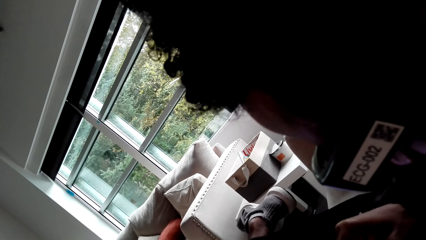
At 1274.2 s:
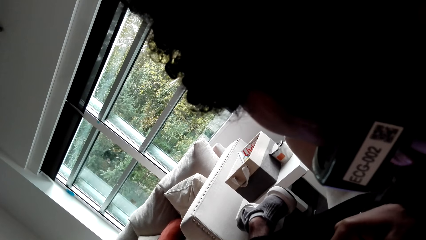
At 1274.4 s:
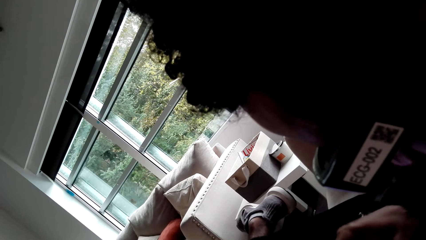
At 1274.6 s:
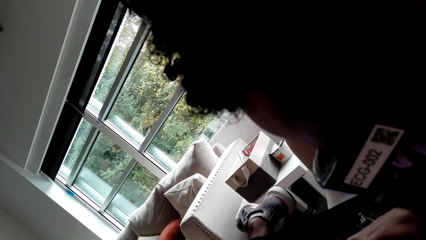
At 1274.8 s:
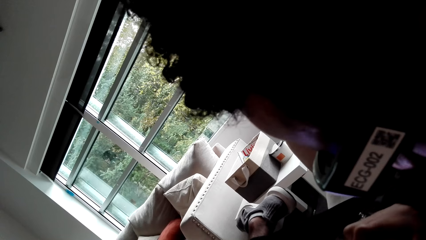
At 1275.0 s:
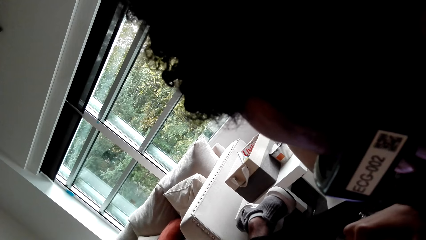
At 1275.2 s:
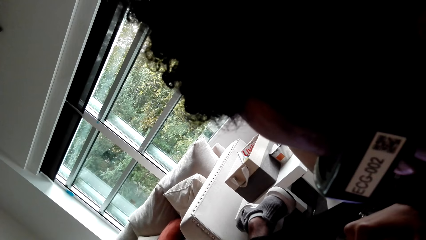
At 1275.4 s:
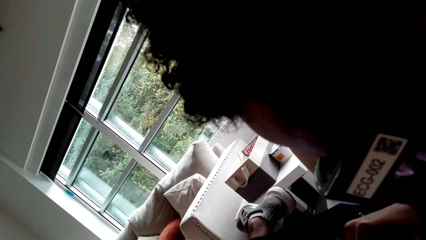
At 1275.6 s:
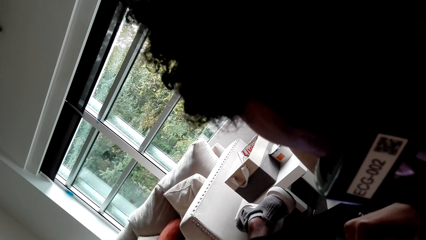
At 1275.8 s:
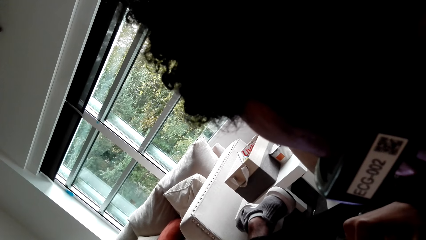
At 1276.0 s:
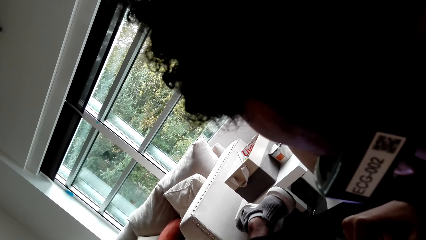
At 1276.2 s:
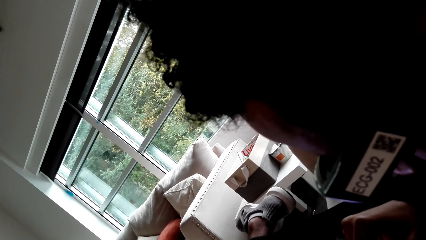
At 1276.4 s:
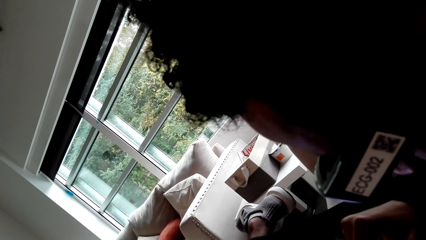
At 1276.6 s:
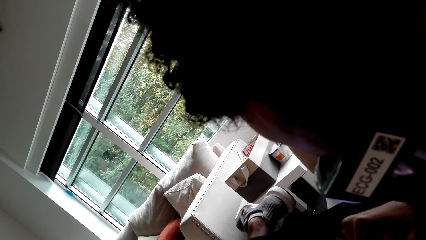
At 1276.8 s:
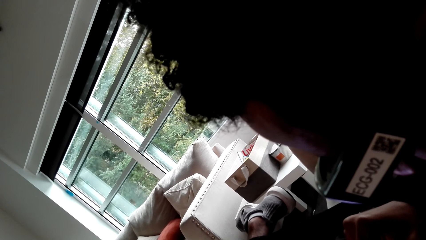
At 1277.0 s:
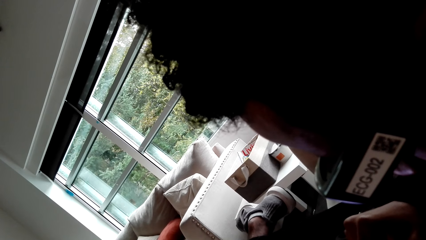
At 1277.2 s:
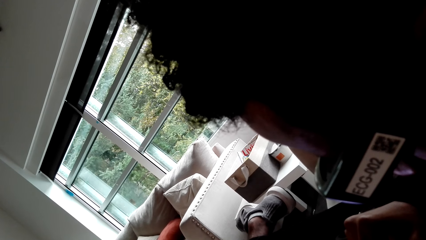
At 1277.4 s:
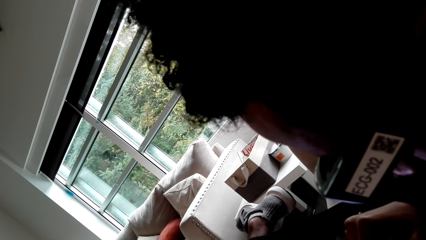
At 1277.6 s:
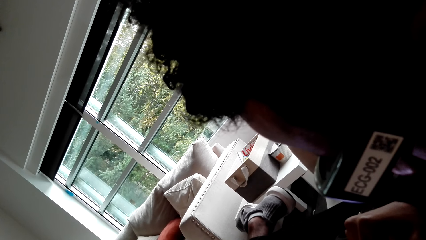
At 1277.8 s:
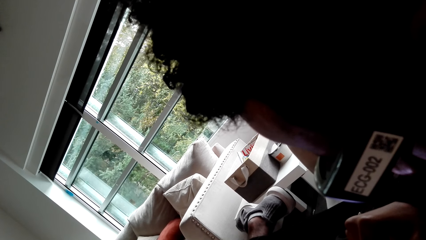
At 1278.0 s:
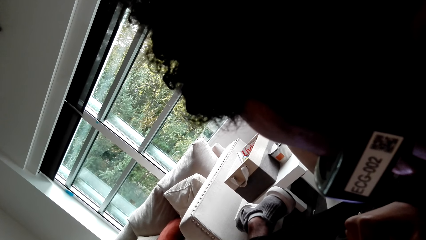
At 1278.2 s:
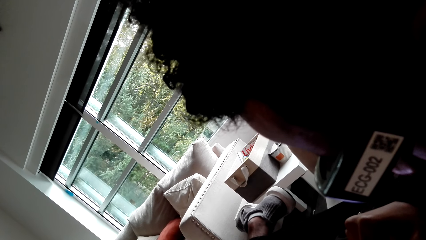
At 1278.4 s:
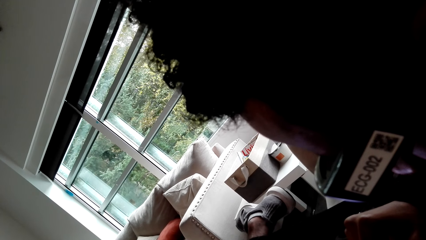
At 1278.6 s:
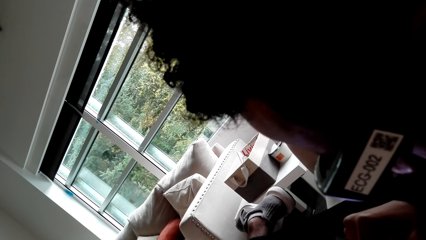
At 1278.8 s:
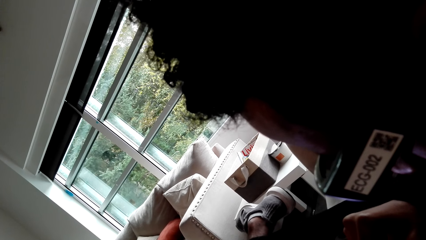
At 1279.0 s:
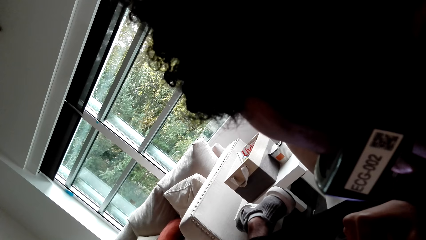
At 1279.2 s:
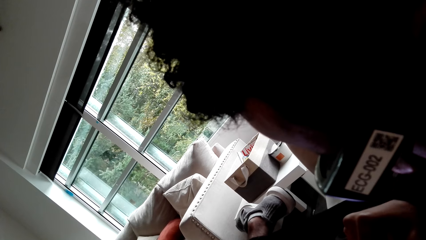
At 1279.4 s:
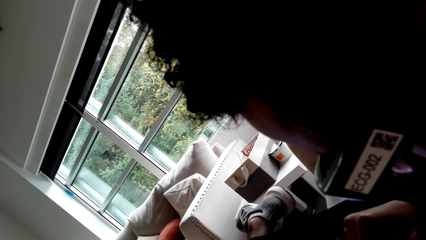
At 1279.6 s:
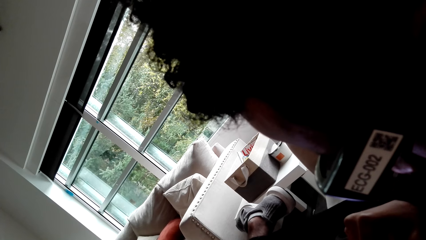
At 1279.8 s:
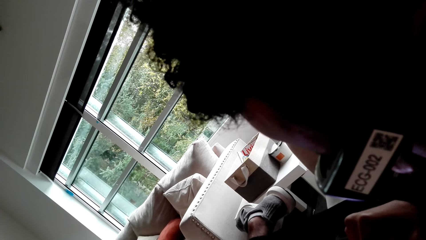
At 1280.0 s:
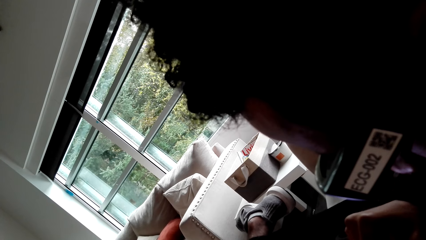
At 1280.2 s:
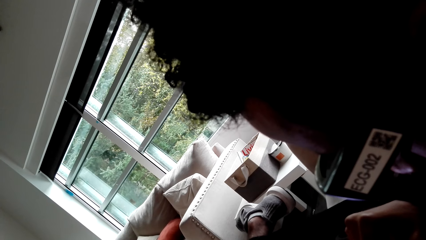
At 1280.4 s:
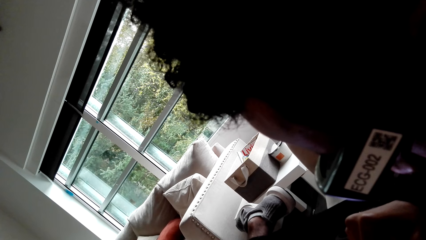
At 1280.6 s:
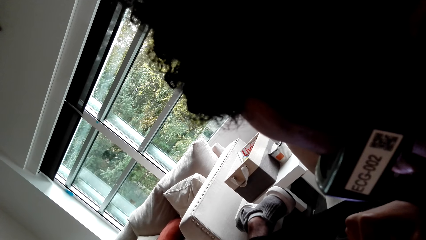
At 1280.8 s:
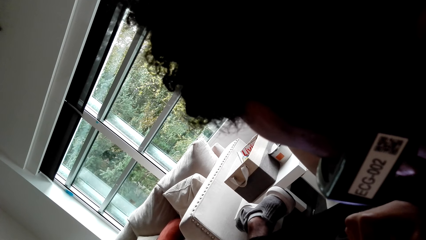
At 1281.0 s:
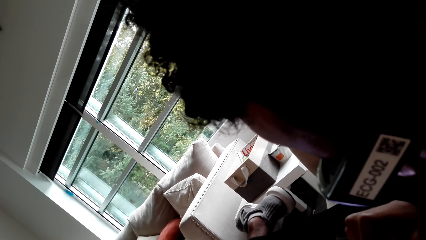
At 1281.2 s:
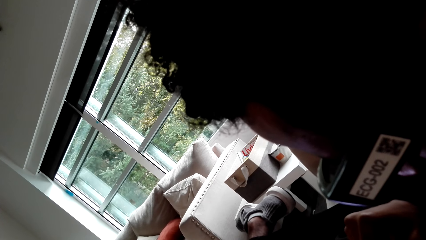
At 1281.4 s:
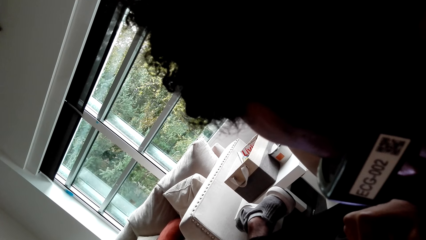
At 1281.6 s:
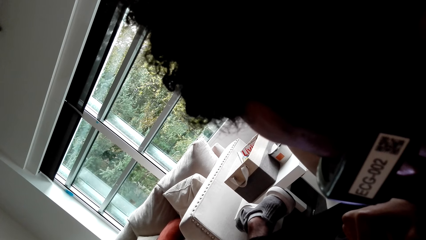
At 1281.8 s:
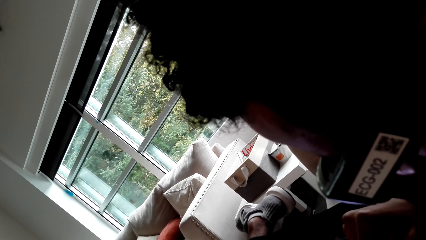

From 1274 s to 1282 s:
A person moves the feet. The person moves the hand.

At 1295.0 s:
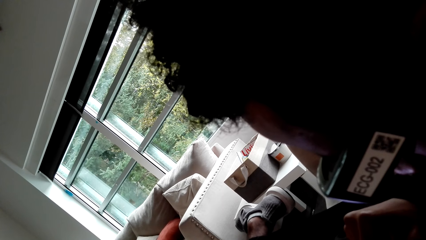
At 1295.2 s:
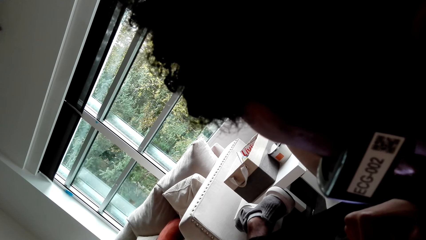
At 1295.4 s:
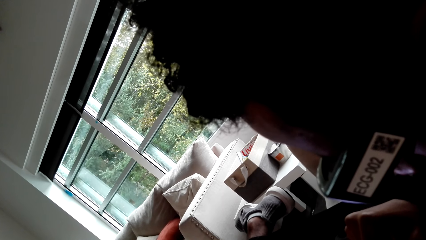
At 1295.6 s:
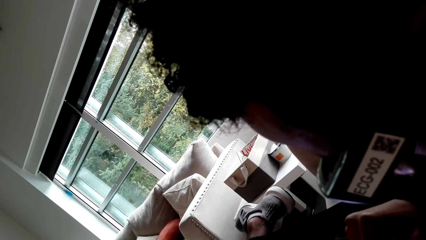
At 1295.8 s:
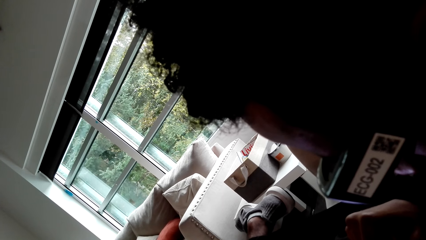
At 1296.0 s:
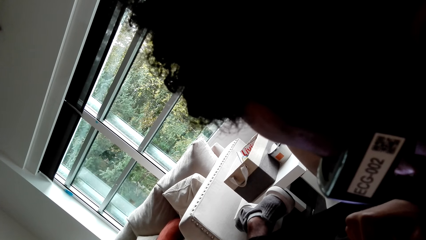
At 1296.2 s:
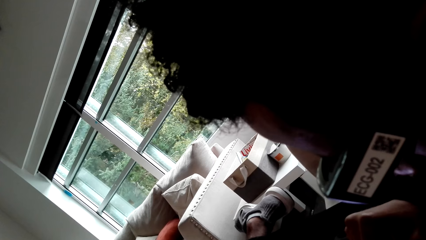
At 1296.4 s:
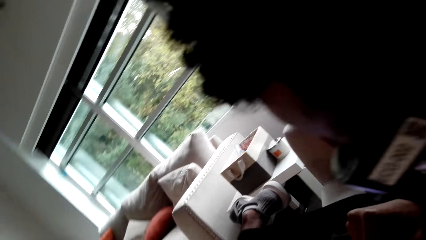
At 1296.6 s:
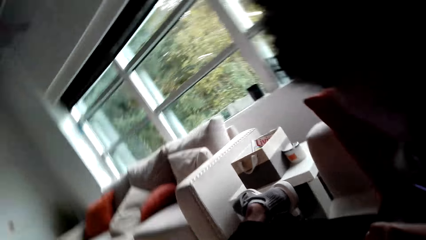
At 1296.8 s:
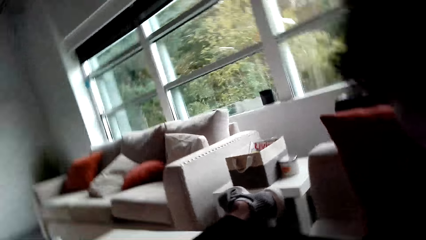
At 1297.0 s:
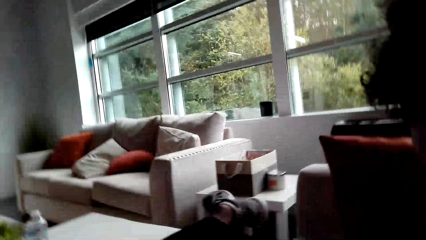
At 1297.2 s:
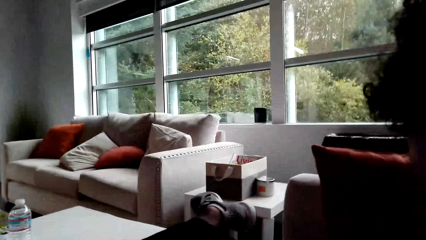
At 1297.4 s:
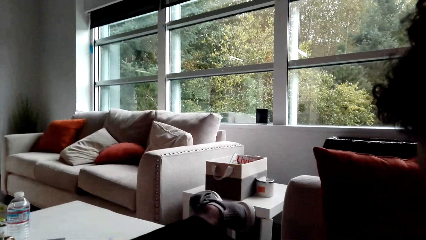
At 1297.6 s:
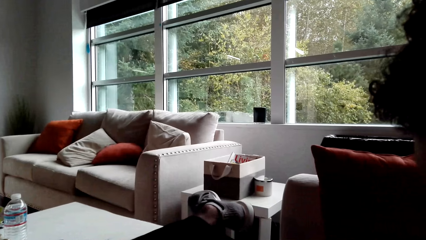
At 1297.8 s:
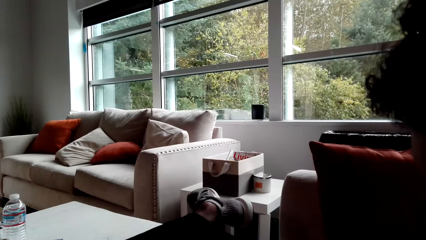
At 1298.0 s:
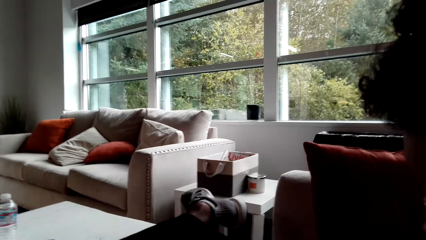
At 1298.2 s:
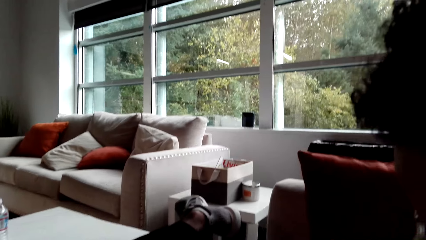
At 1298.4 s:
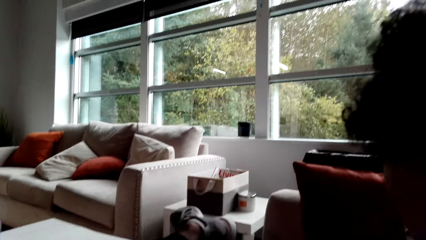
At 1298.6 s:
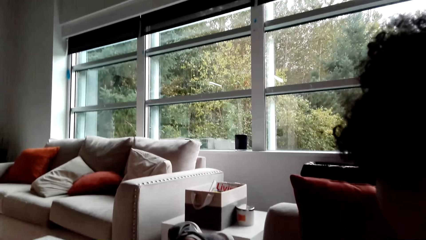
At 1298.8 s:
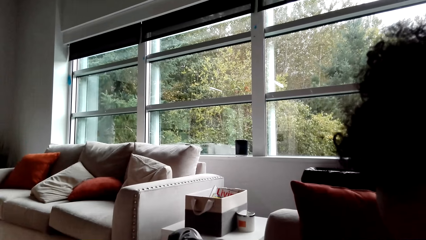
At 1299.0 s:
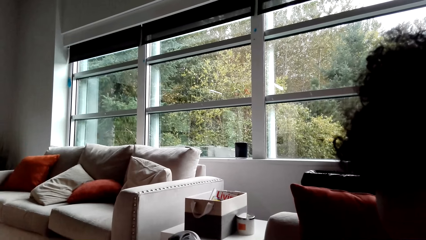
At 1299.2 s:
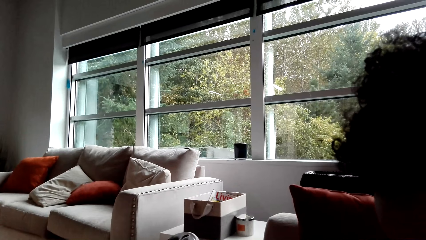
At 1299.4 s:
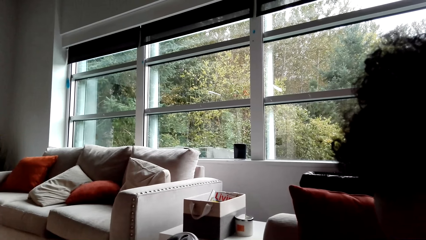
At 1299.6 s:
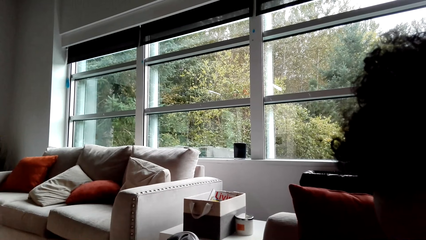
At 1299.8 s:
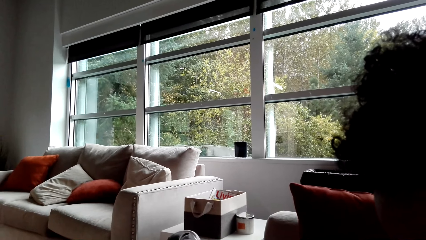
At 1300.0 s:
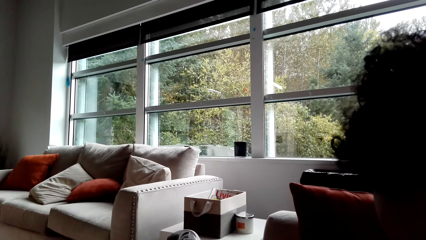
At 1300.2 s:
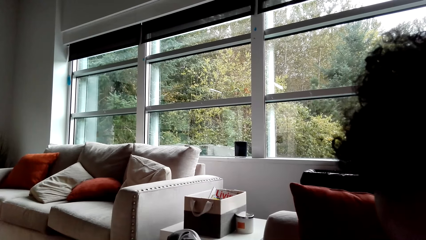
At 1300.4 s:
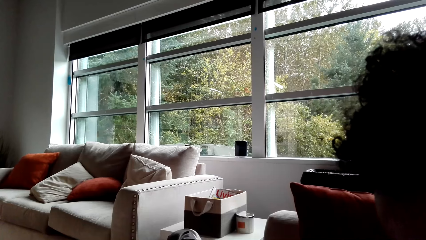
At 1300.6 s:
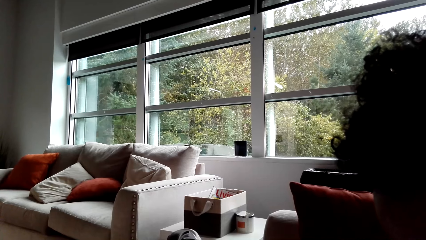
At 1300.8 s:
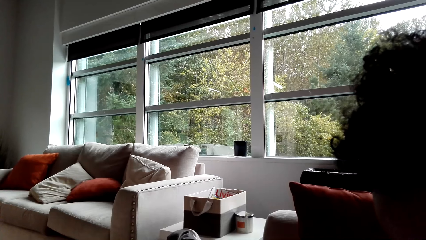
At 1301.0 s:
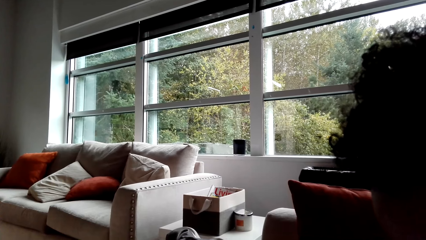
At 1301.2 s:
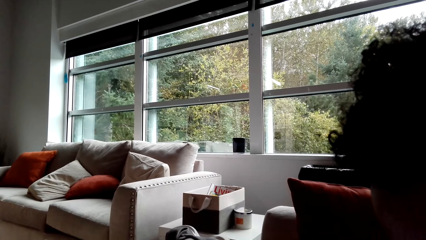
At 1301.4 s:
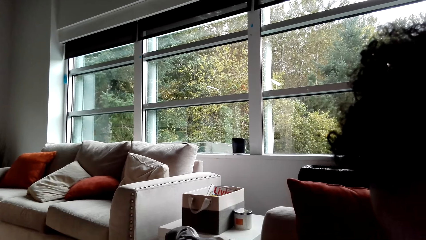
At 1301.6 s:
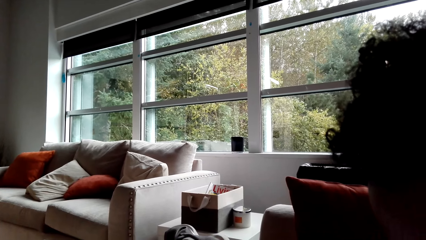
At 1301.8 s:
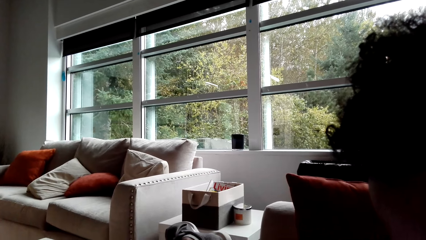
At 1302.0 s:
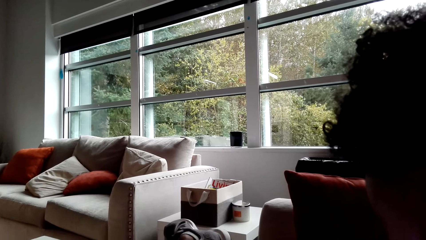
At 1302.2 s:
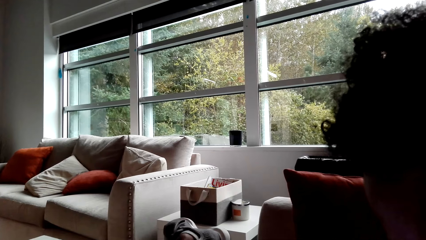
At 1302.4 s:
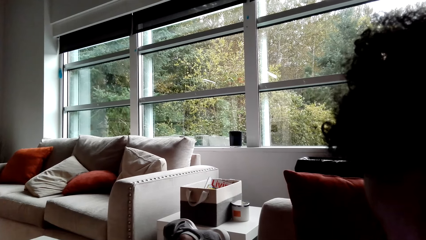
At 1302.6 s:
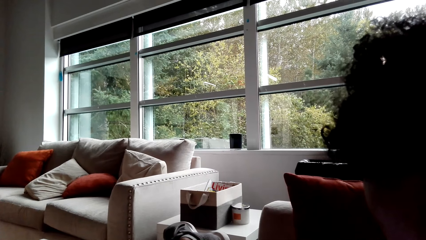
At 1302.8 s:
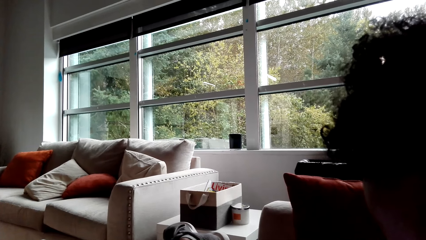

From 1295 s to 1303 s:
The camera wearer looks around.
